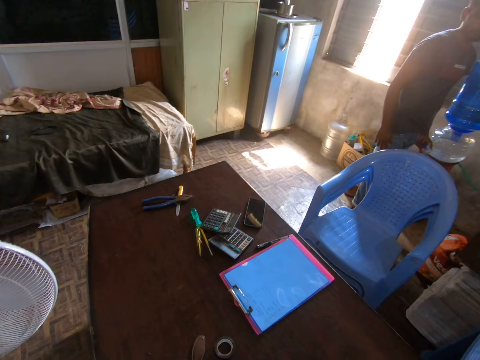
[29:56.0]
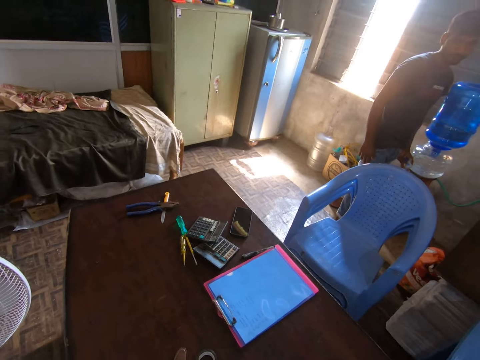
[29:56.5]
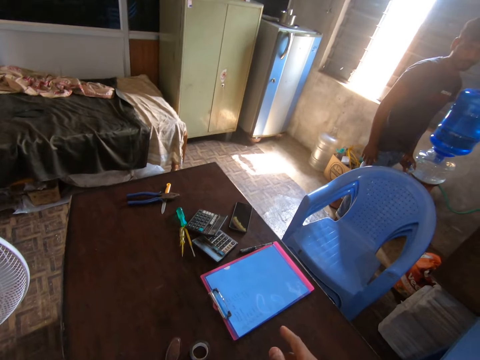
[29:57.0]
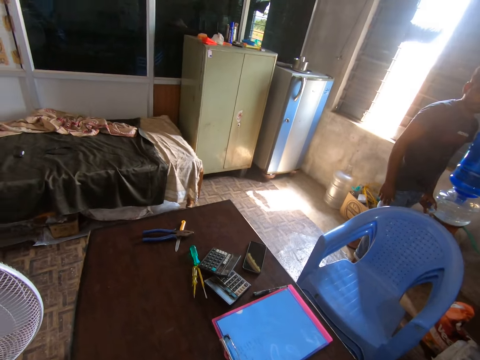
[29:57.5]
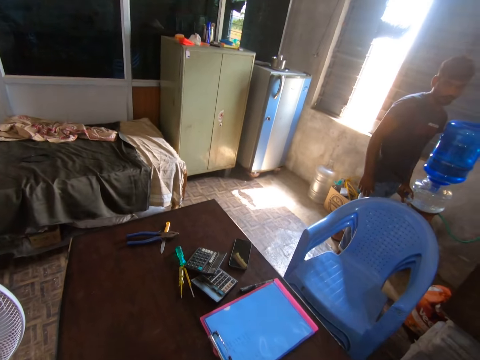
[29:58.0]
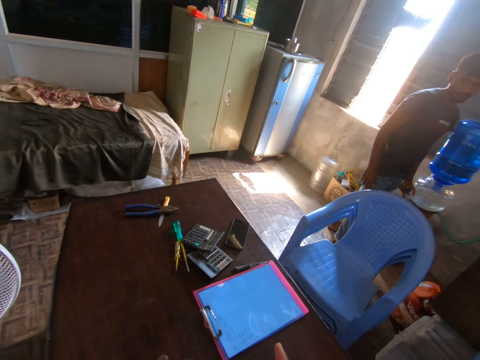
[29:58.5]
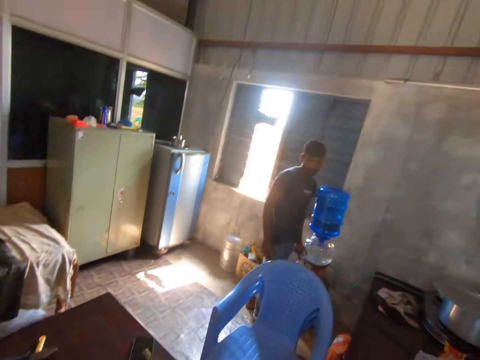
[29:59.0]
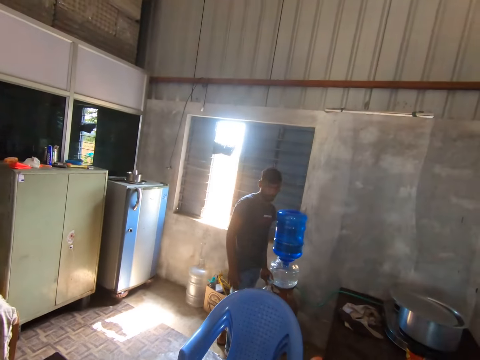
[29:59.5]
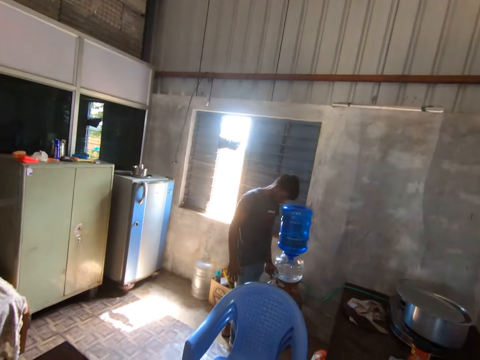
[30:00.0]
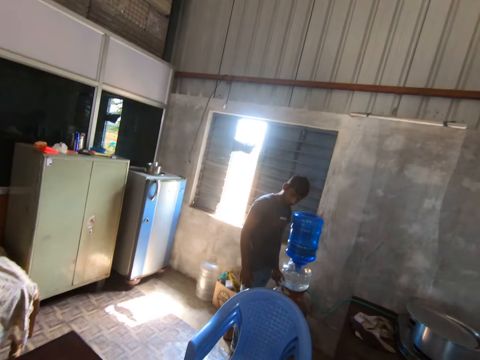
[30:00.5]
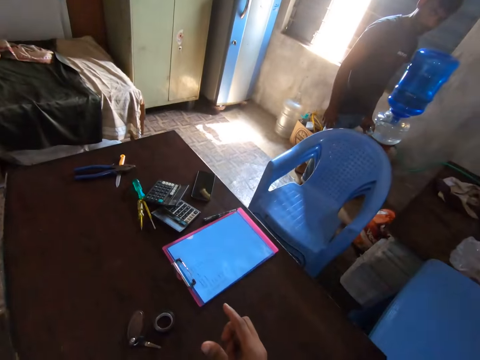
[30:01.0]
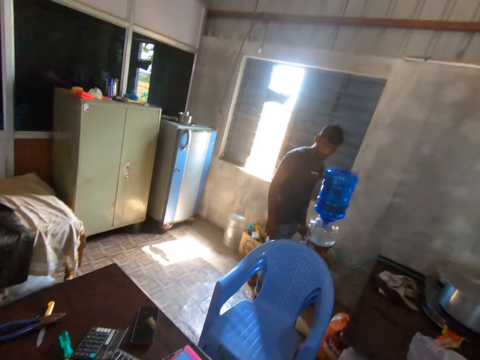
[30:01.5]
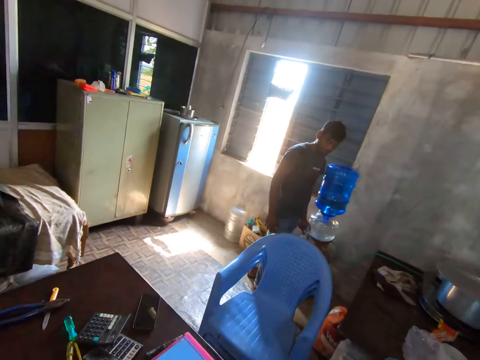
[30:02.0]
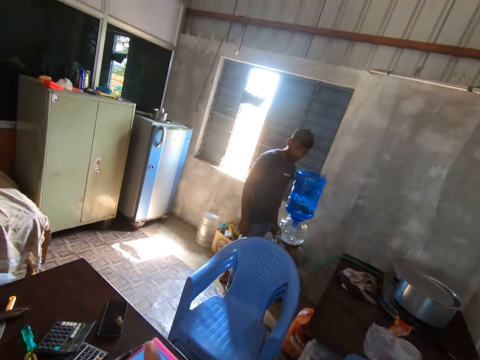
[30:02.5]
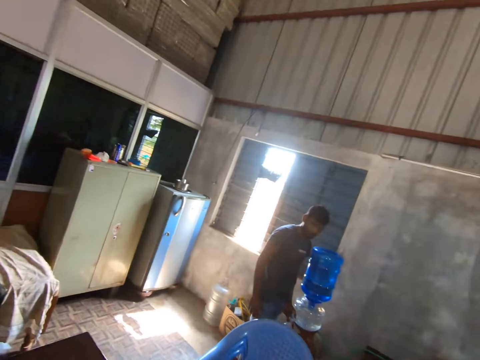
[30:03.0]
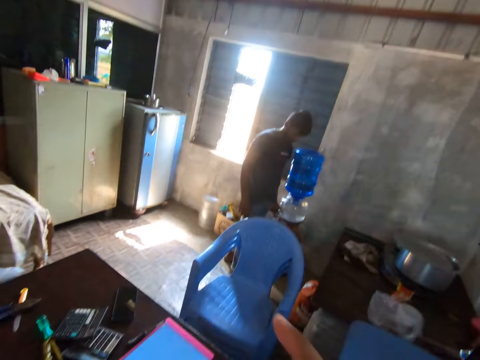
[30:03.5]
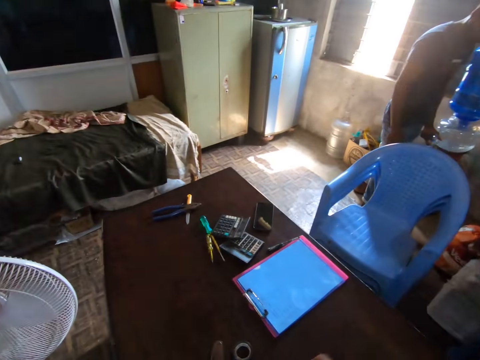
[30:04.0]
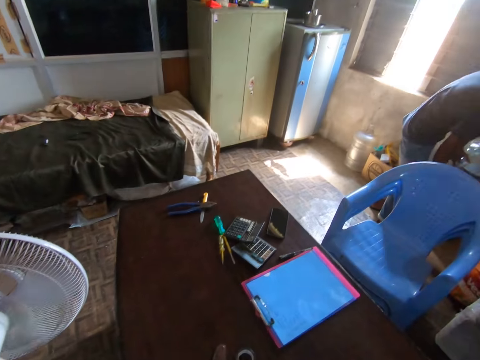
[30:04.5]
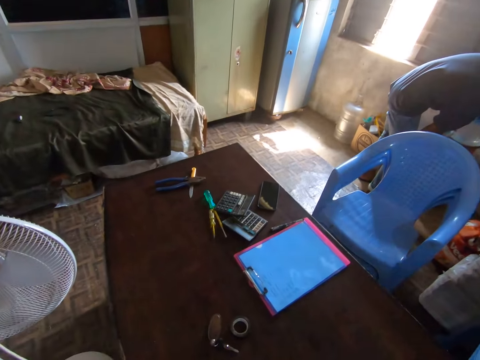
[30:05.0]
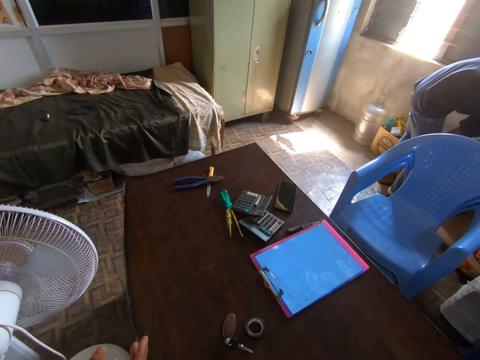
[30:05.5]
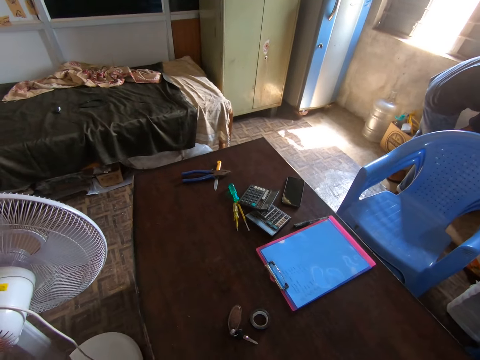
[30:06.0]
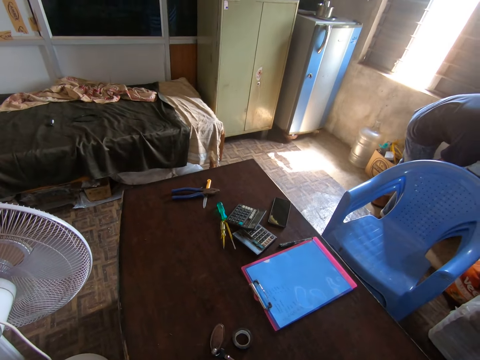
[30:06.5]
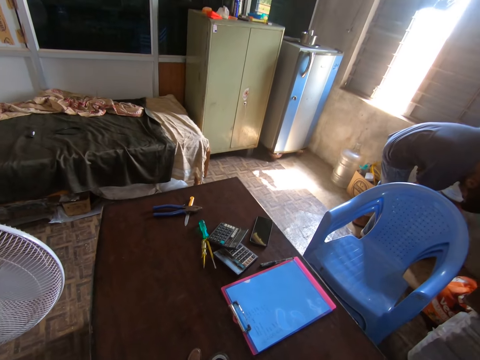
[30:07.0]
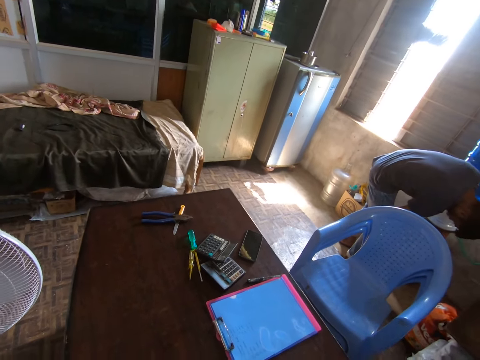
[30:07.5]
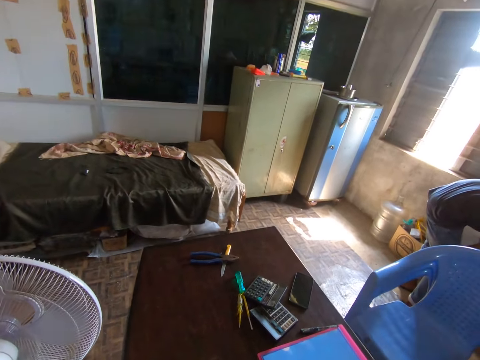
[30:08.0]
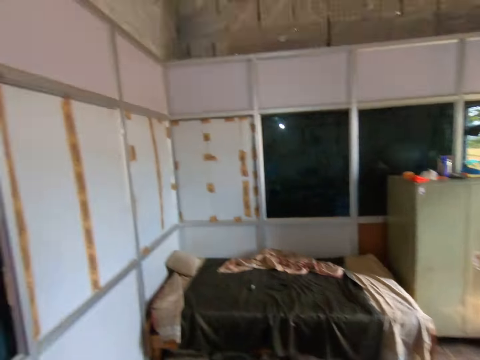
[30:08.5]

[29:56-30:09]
The camera wearer gestures with the hand. He raises his right hand. He raises his right hand again. He raises his left hand.

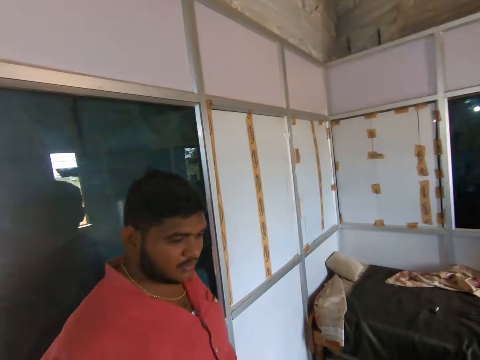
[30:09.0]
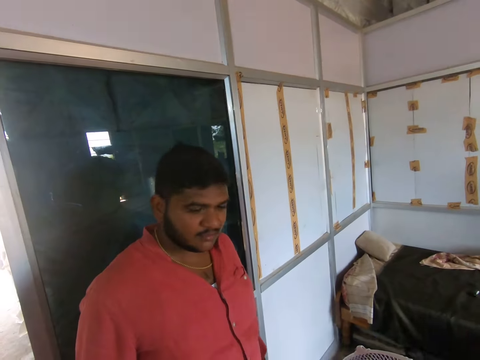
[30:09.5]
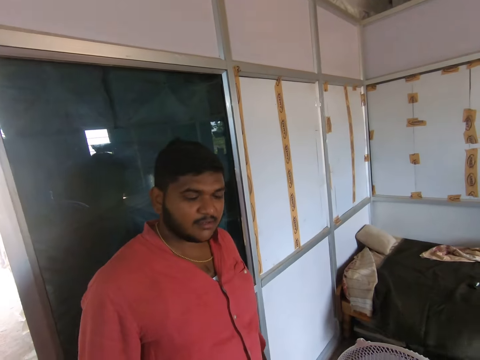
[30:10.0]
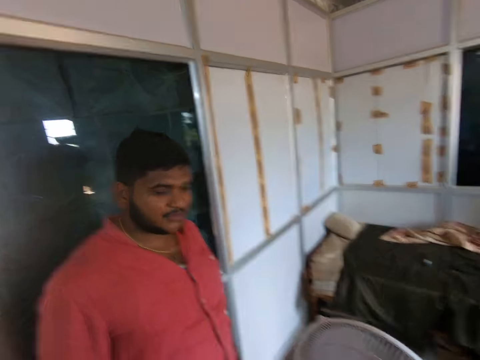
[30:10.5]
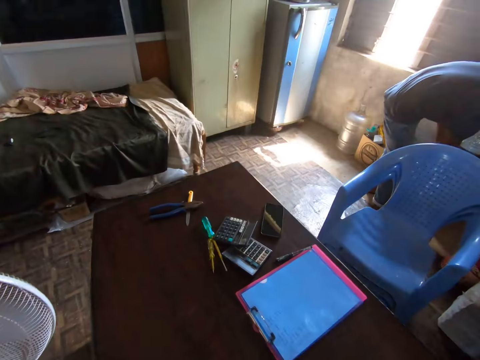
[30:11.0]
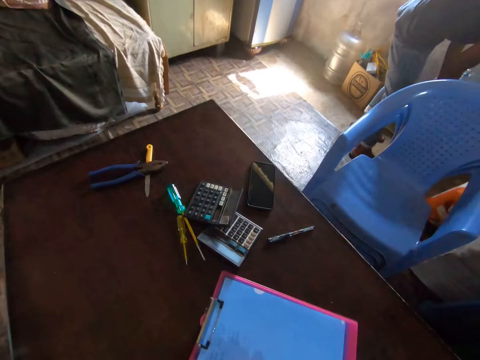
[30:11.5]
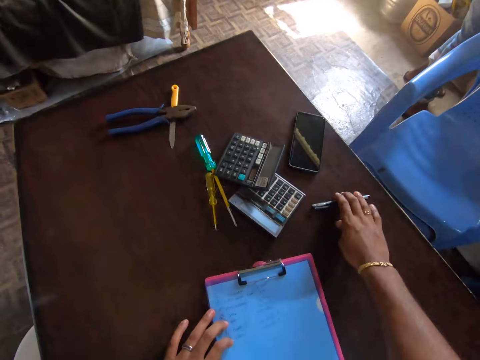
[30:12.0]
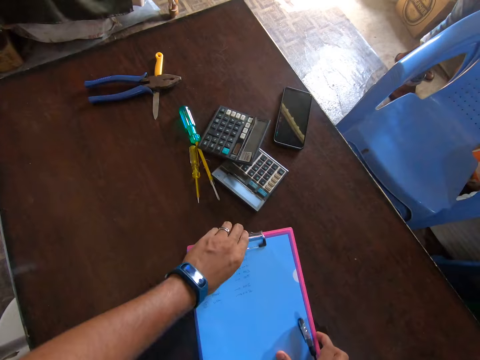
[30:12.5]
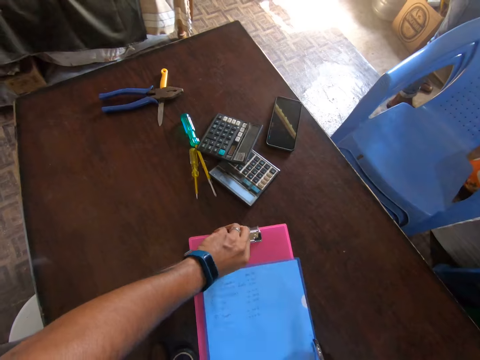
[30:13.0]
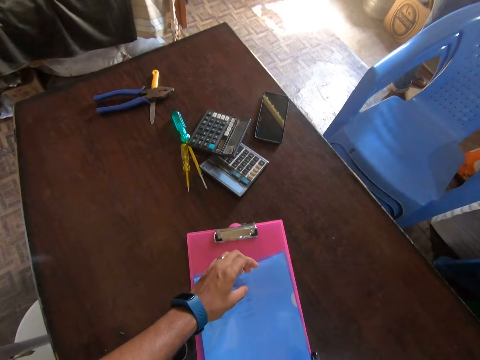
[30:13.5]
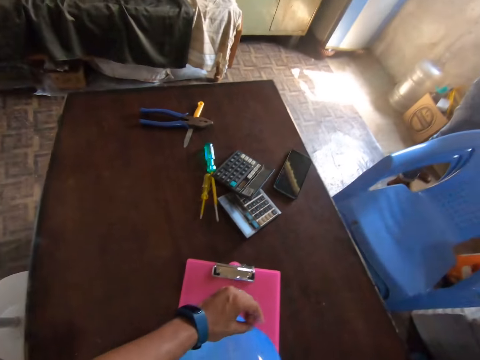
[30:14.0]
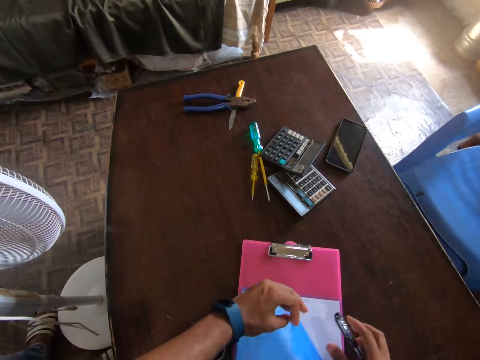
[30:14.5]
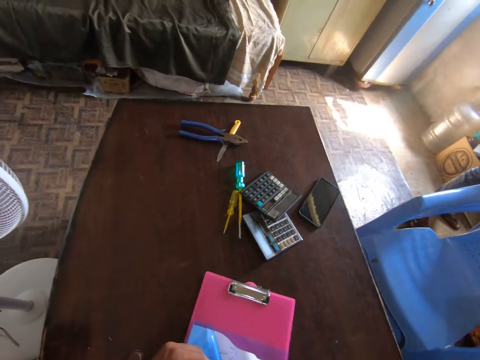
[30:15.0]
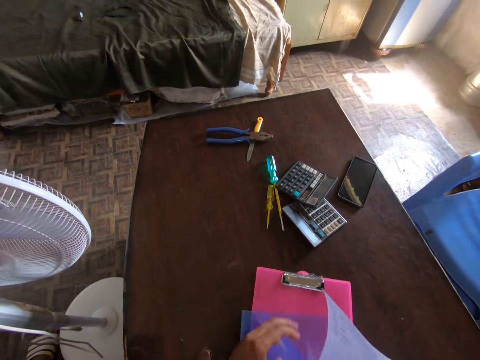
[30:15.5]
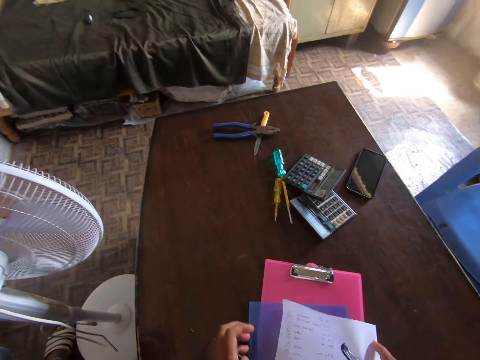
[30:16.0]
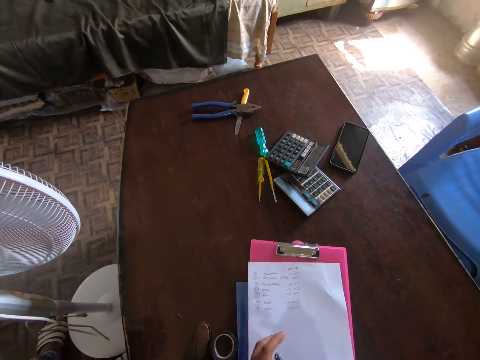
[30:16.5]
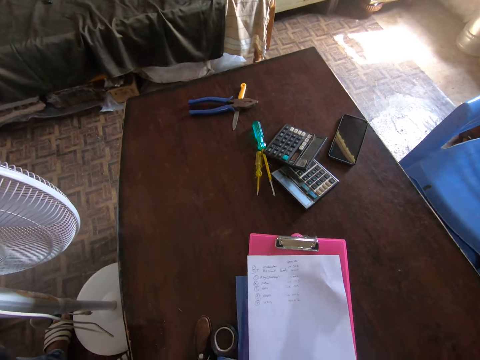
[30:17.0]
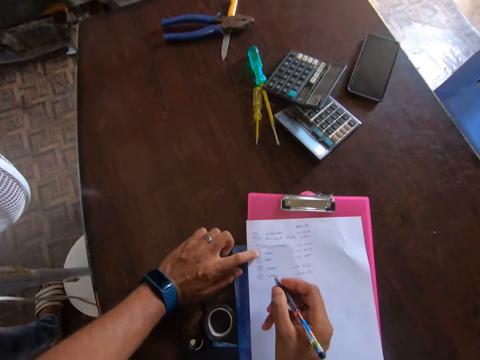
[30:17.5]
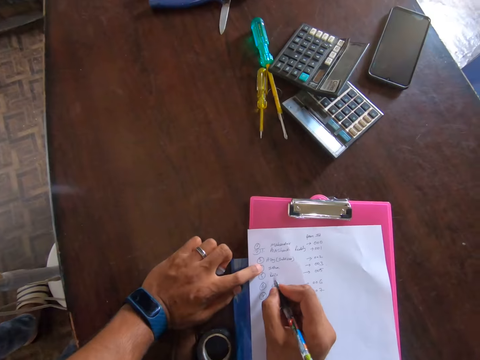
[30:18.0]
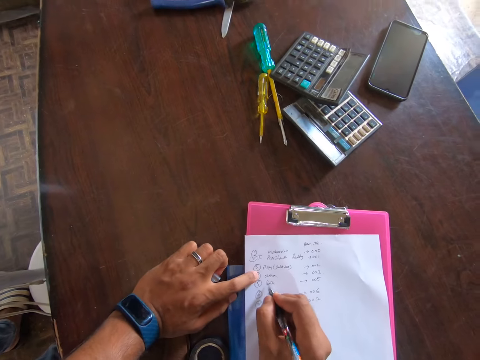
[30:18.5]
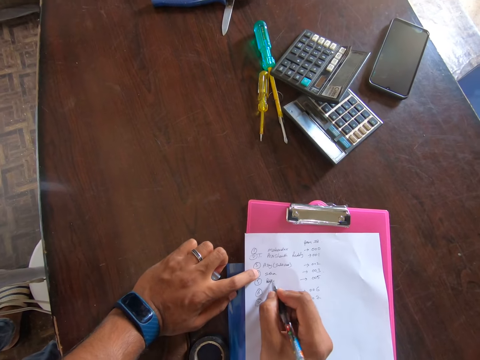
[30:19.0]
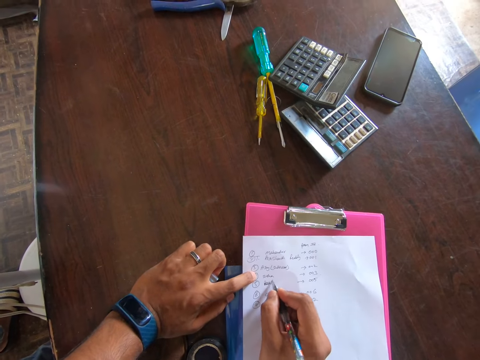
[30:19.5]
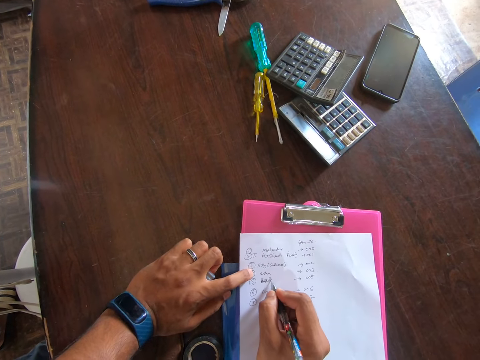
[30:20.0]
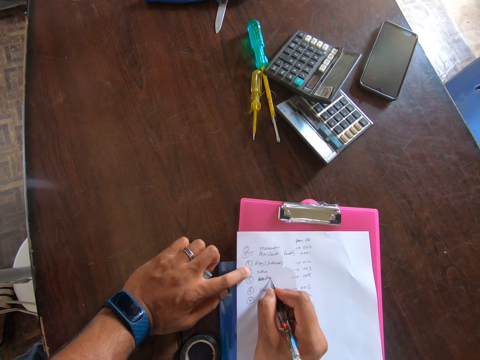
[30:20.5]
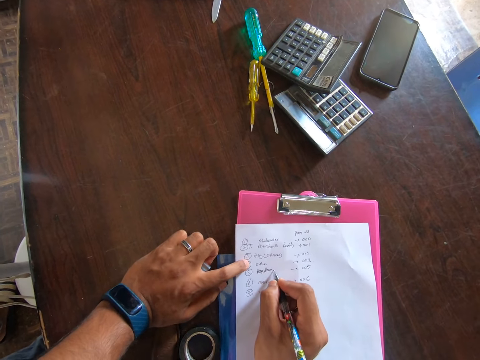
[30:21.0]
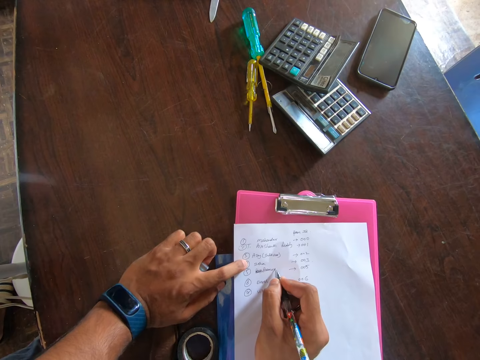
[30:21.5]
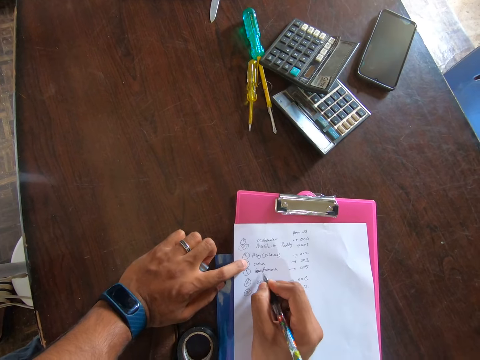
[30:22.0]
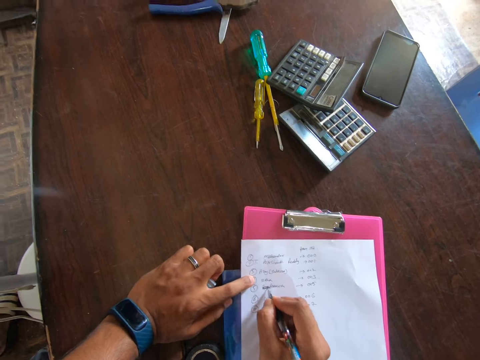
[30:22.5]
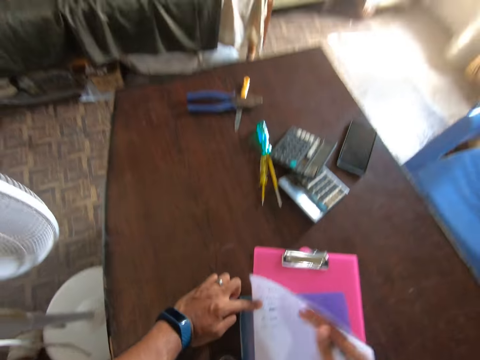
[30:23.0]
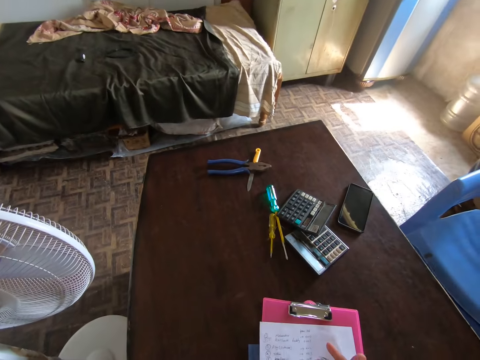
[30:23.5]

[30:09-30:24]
The camera wearer closes the zip of the bag. He pulls the clipboard with his right hand. He picks up a pen with his right hand. He pulls the piece of paper from the clipboard with his right hand. He adjusts the cover with his right hand. He removes the paper from the cover with his right hand. He writes on the paper with the pen with his right hand.
